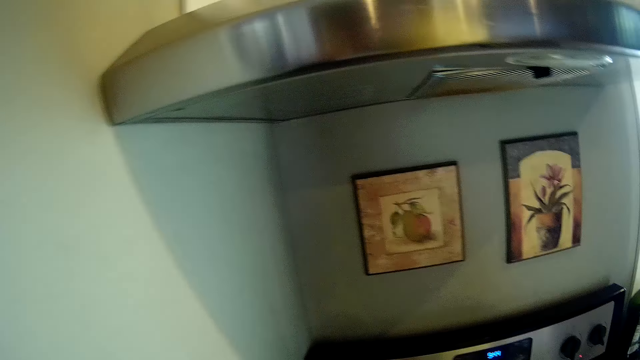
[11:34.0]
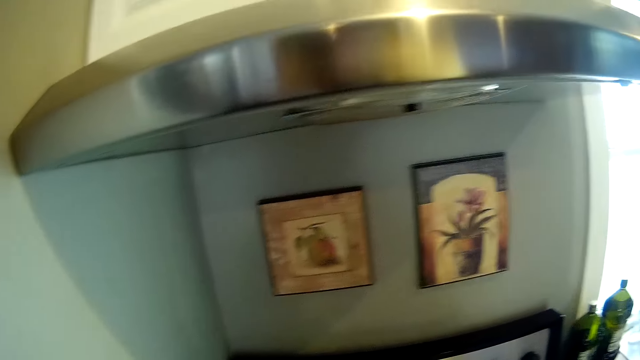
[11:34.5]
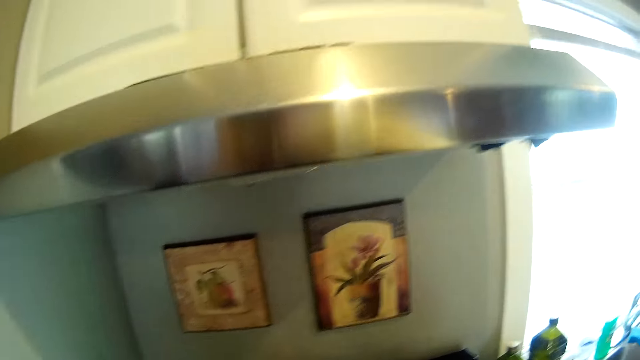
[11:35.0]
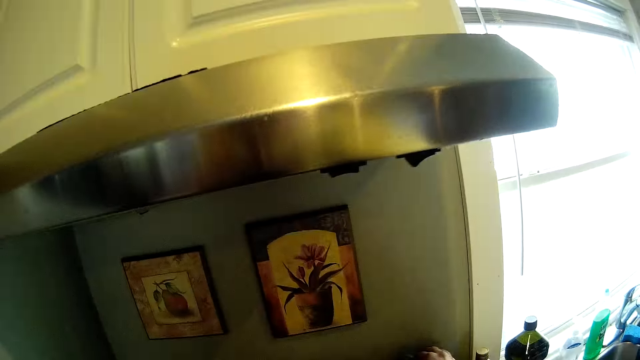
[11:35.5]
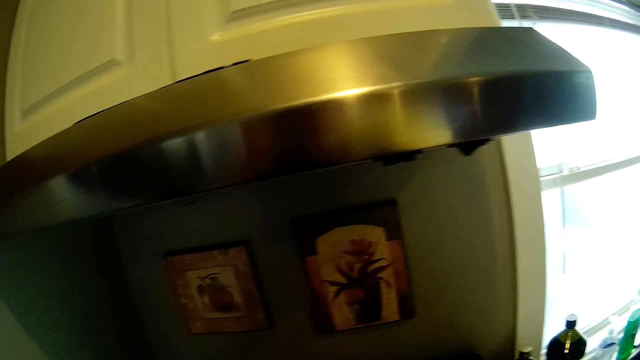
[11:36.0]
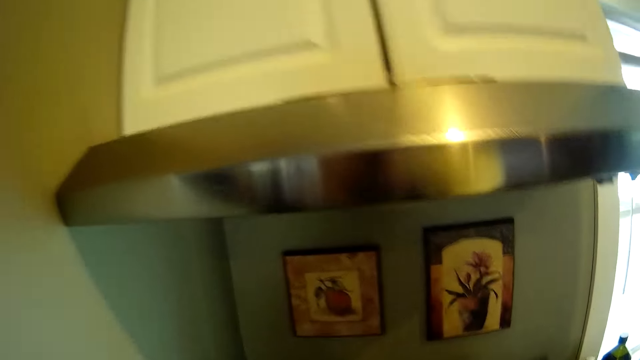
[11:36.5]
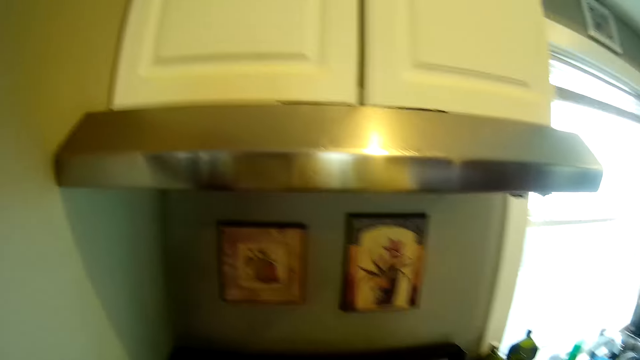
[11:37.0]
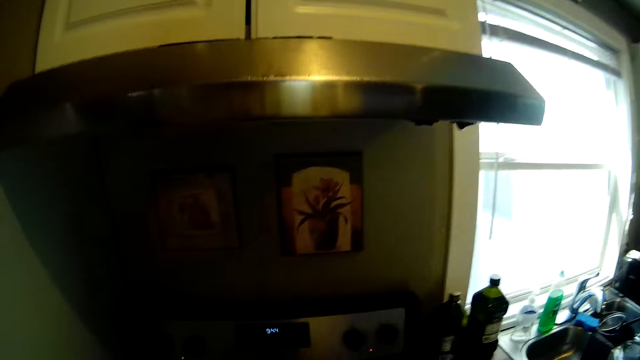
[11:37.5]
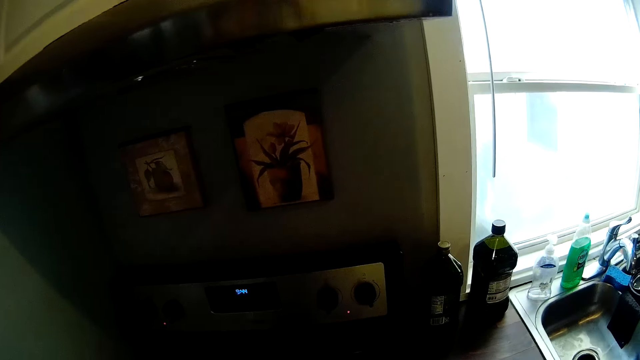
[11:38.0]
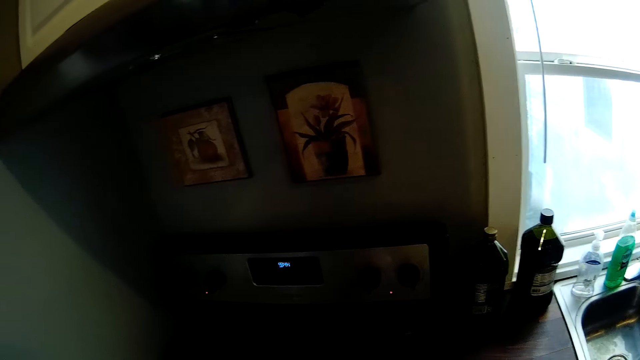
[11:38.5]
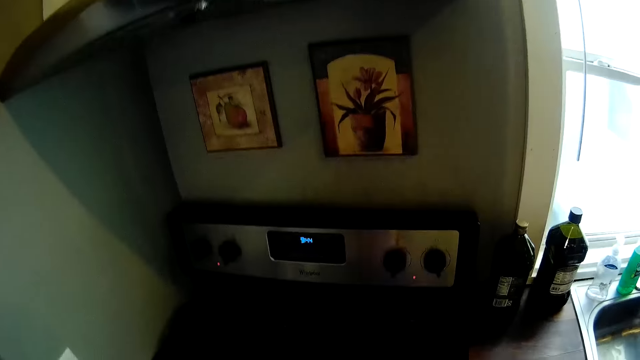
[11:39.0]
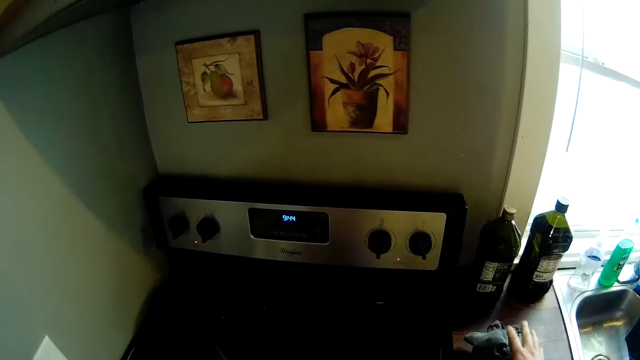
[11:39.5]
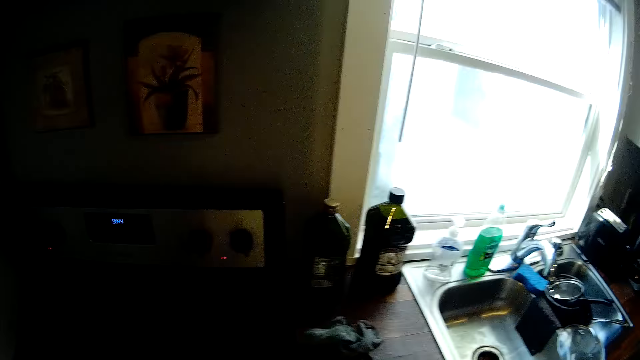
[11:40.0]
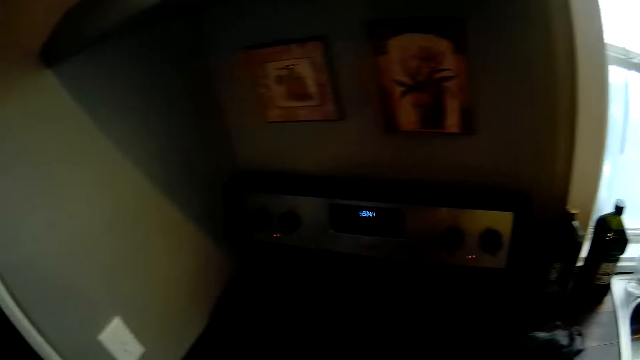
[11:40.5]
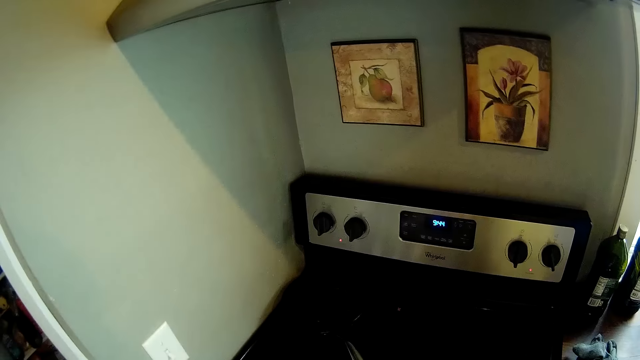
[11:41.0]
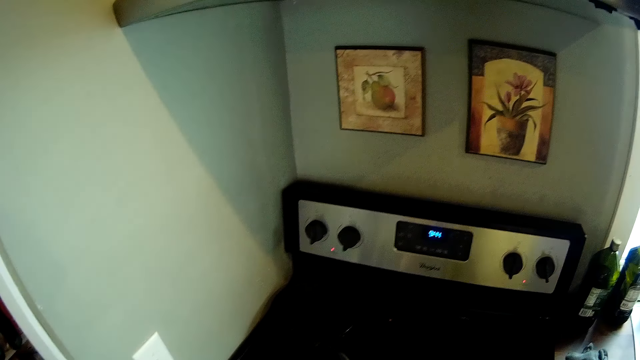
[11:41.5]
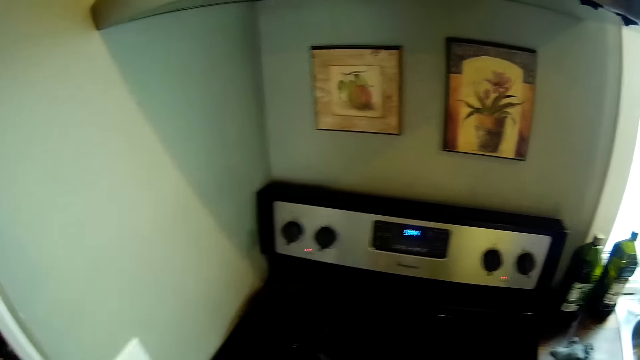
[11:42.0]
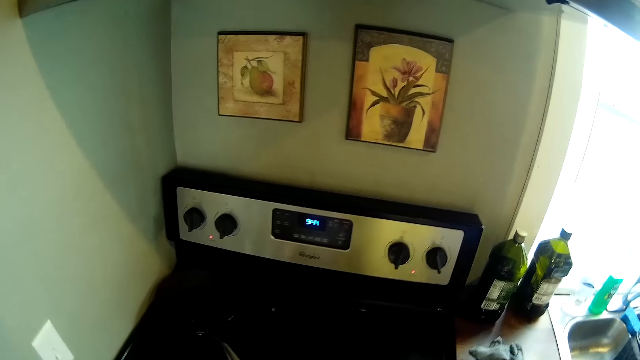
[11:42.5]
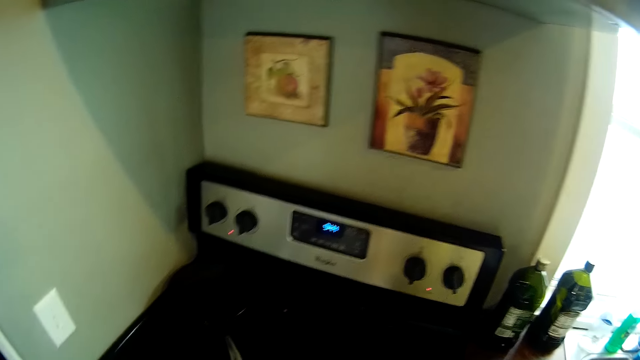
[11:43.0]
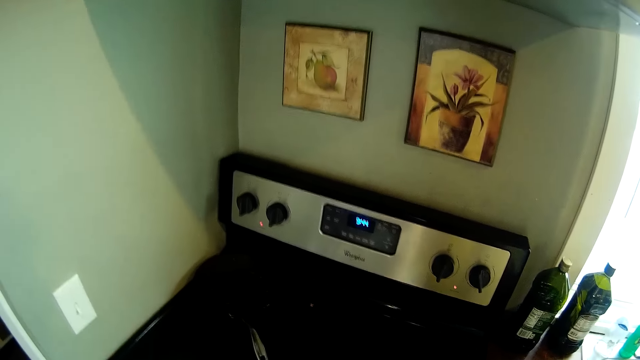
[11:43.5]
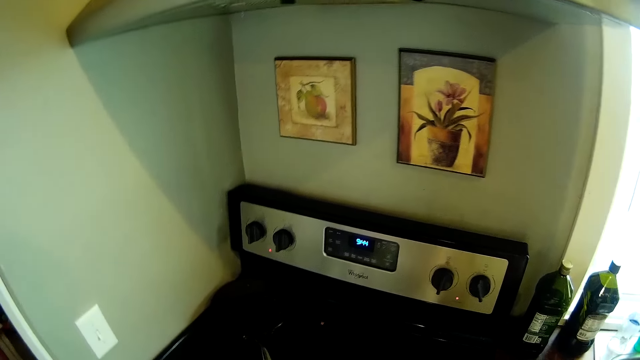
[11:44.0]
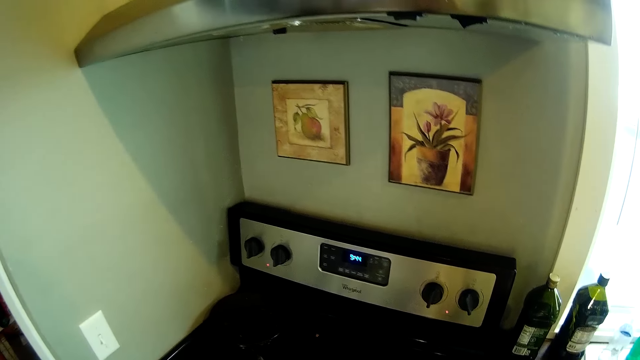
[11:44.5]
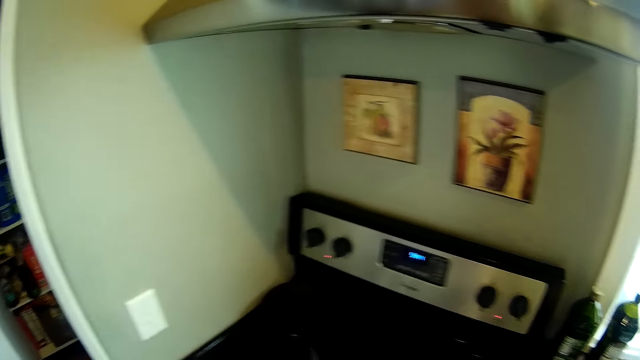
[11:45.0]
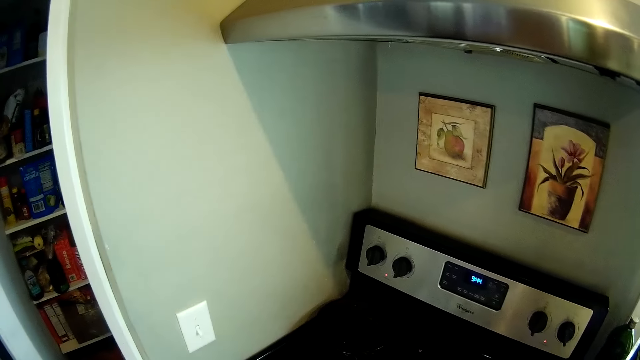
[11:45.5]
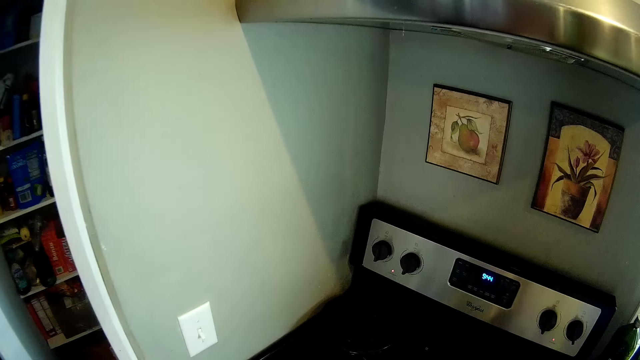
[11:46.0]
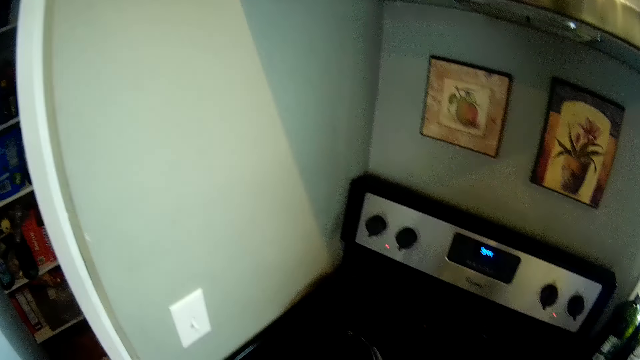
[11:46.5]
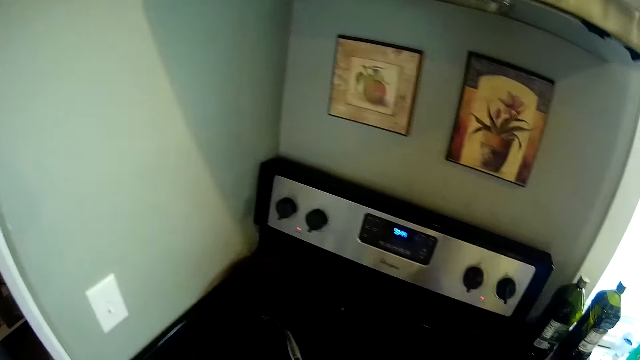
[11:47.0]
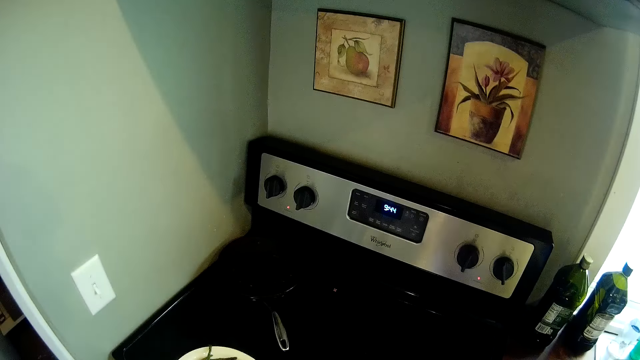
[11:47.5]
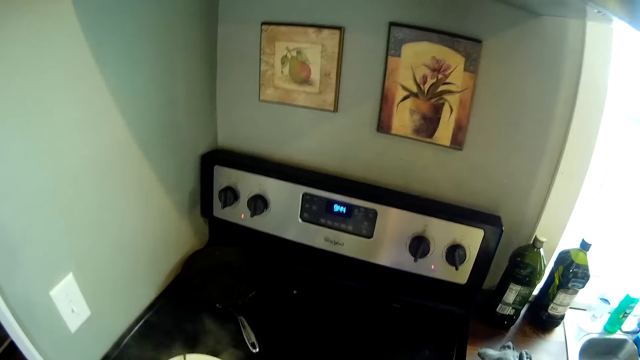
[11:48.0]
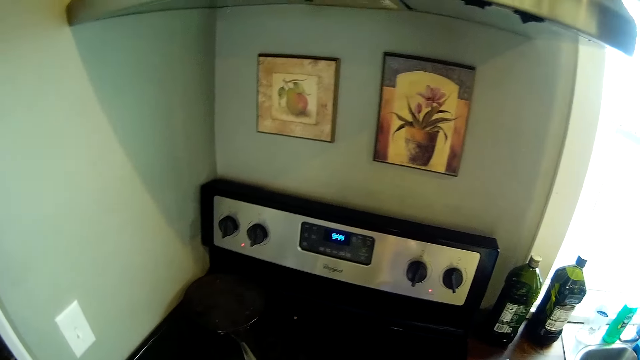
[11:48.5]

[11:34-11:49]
The camera wearer wipes the cooker. They move around a kitchen. They drop the napkin on the cabinet. They open a drawer. They look around the kitchen.

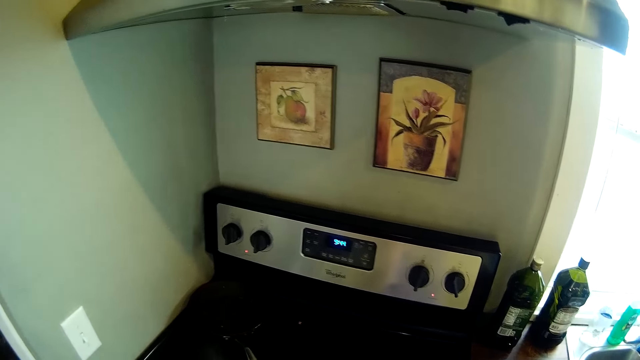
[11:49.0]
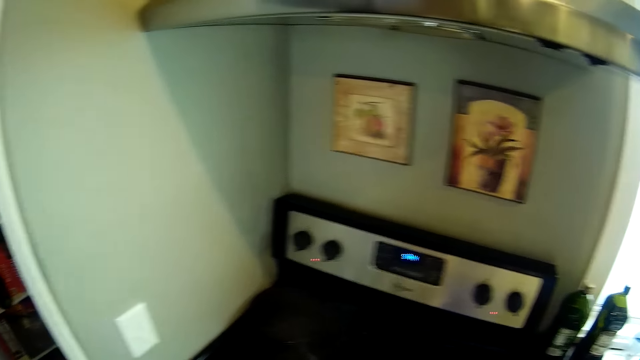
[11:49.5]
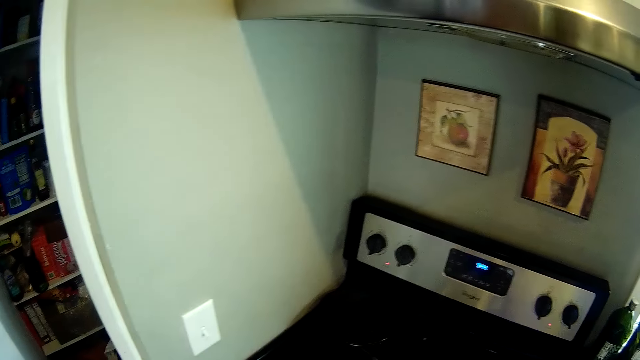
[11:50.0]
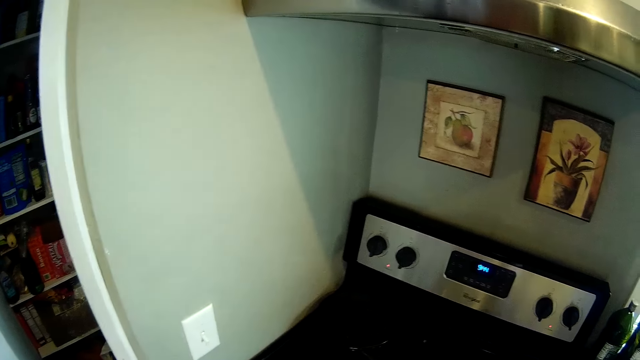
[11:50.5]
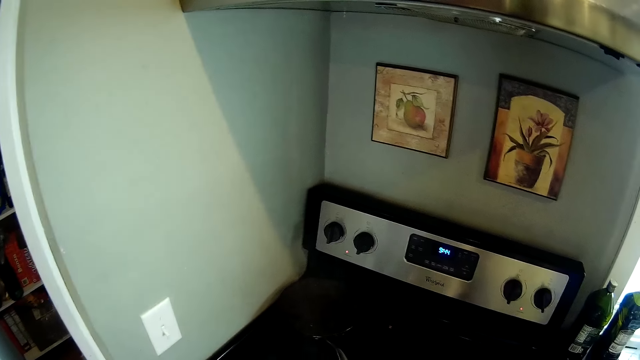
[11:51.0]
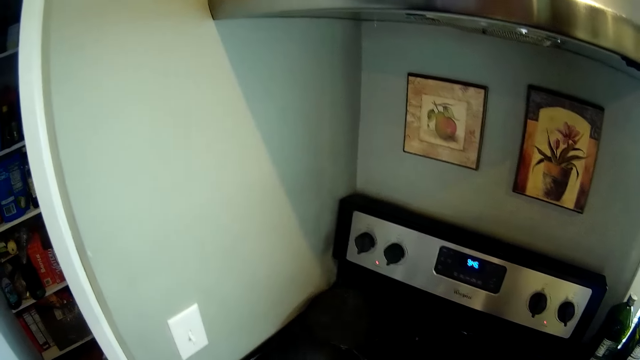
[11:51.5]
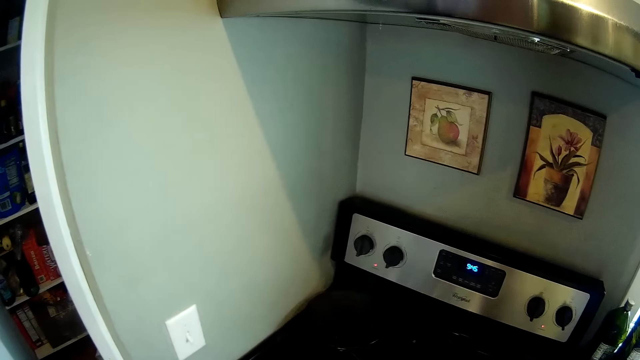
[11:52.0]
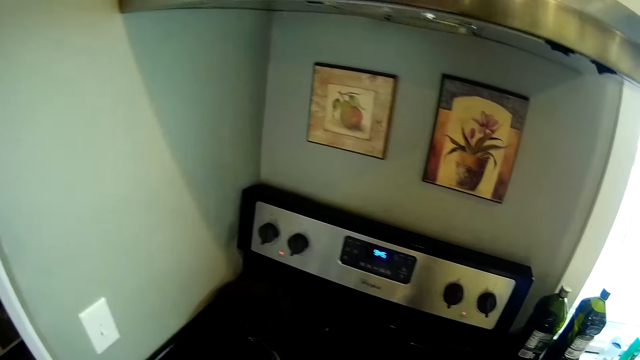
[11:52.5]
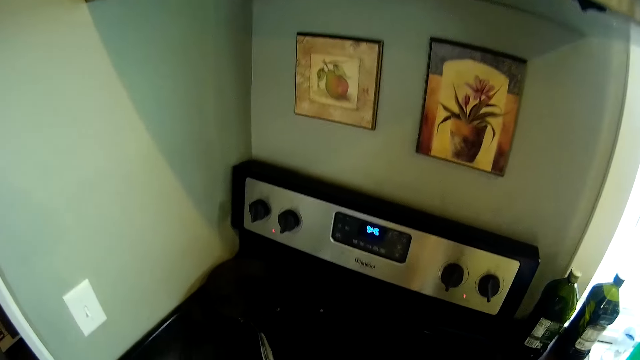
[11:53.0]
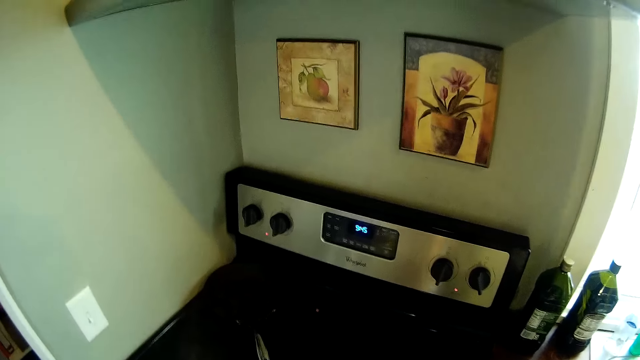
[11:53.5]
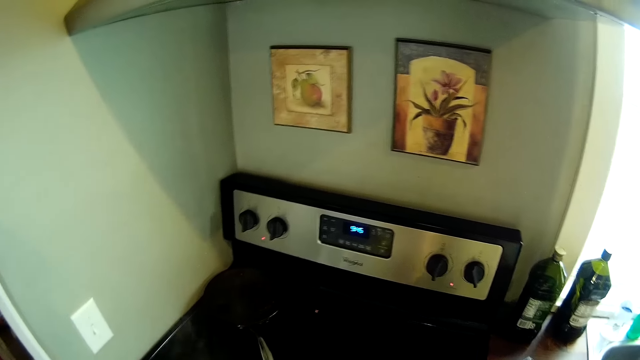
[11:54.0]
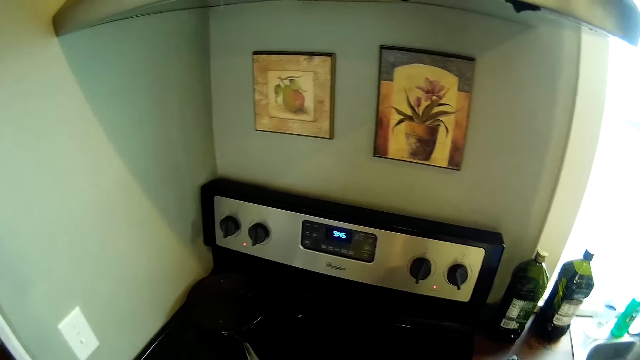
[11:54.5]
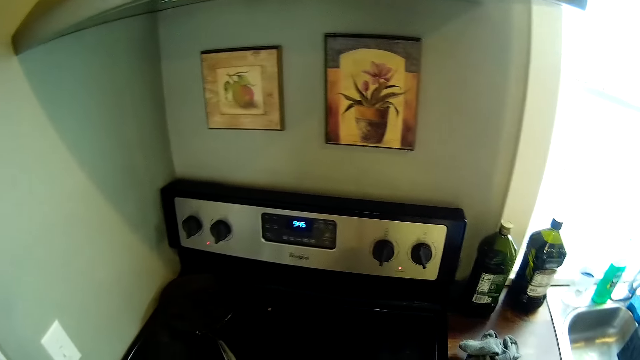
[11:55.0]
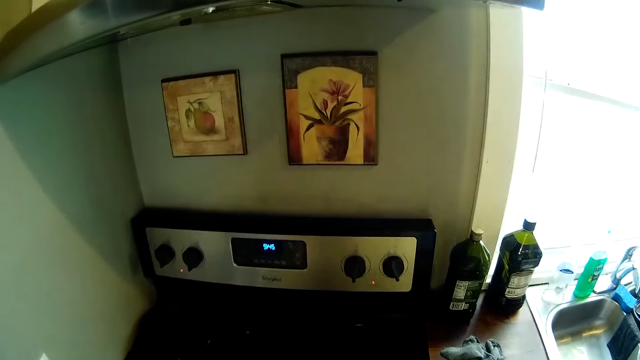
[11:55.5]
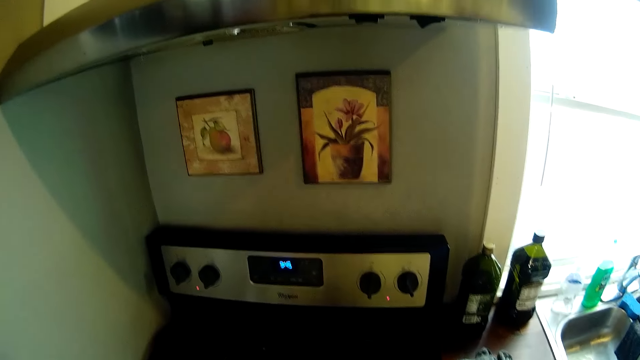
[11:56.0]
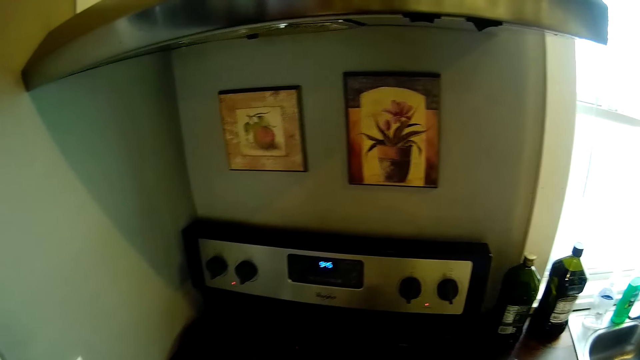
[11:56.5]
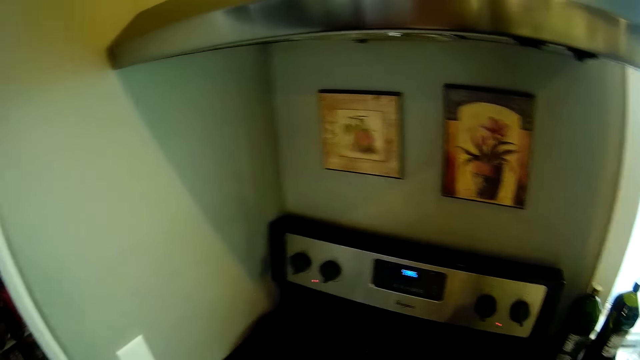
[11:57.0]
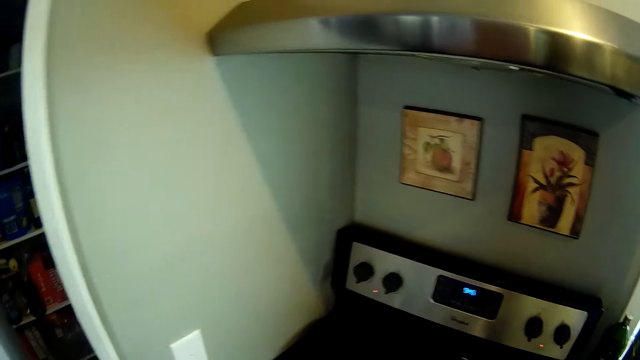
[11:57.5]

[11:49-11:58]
The camera wearer moves around a kitchen. They stir food on a pan.
